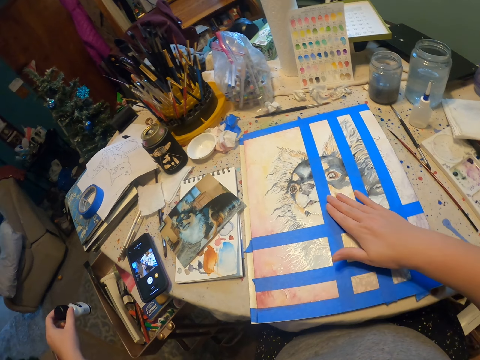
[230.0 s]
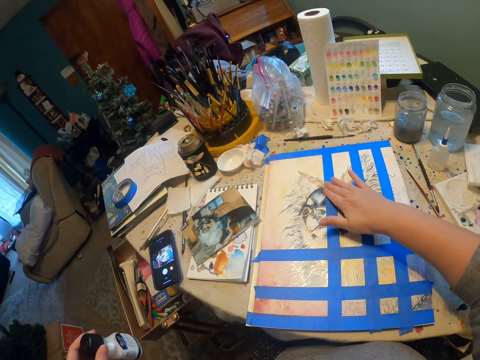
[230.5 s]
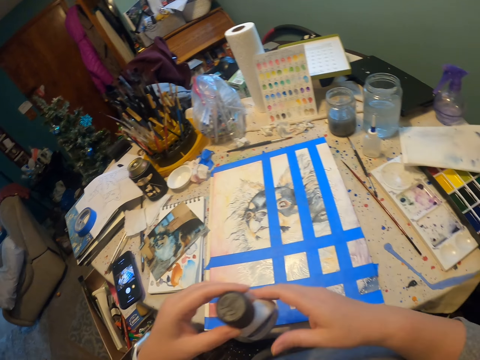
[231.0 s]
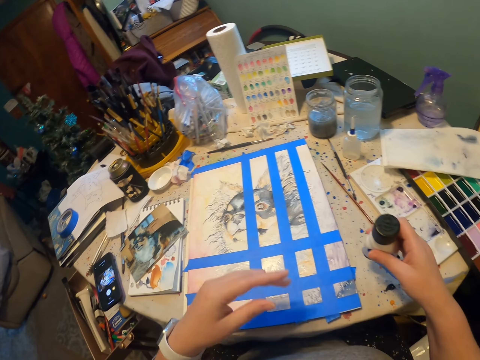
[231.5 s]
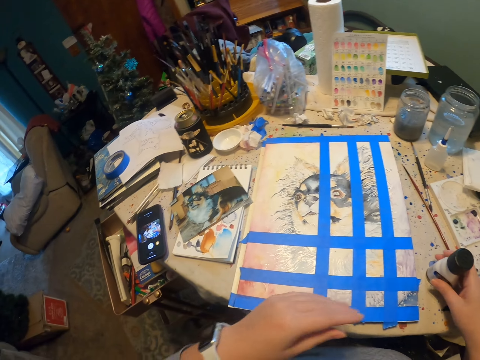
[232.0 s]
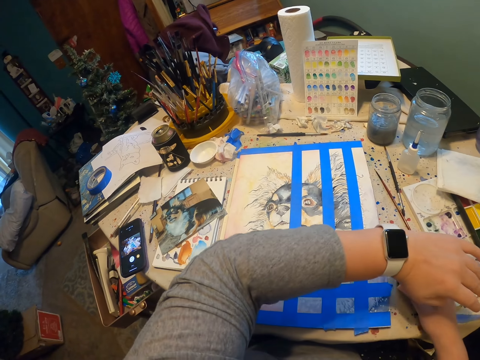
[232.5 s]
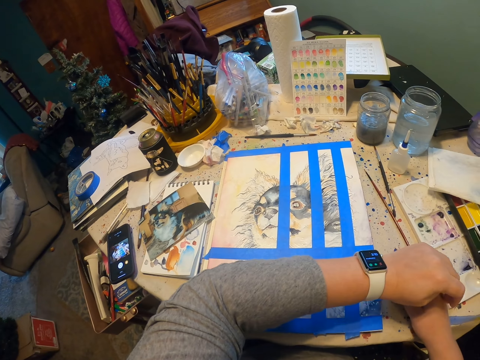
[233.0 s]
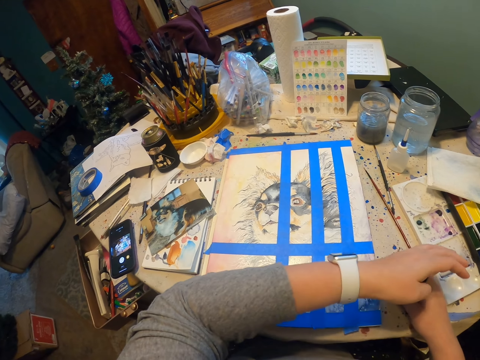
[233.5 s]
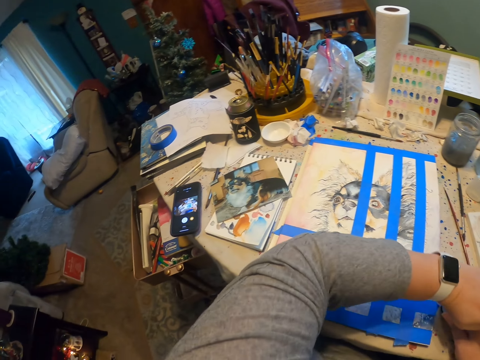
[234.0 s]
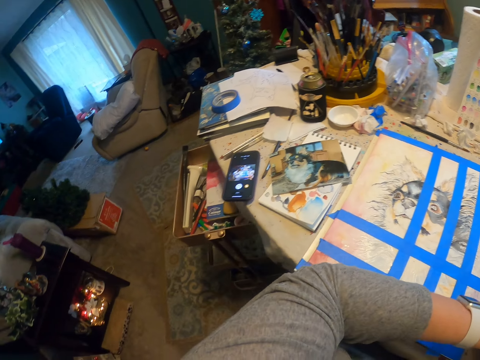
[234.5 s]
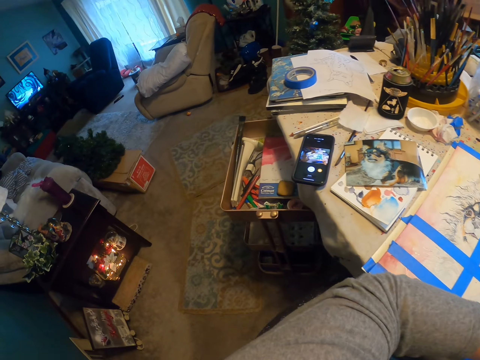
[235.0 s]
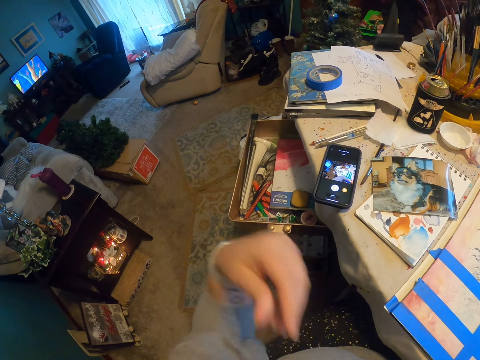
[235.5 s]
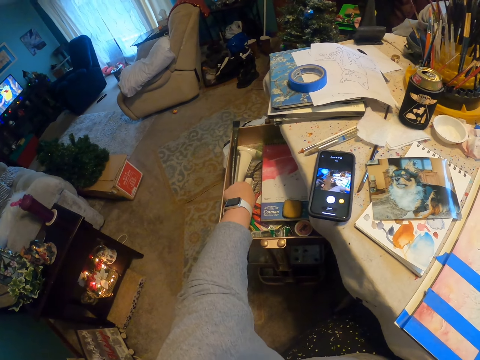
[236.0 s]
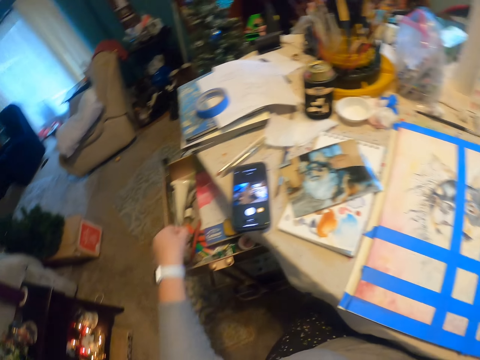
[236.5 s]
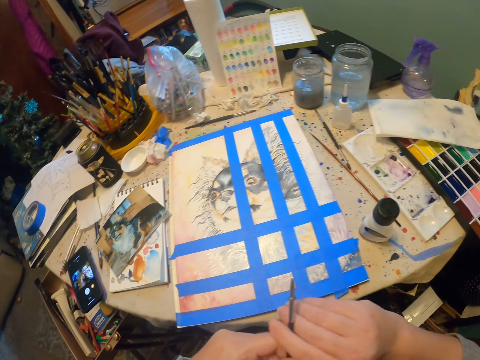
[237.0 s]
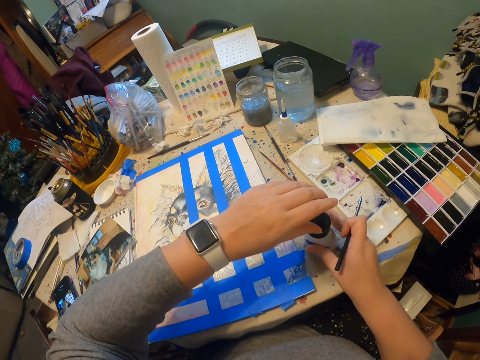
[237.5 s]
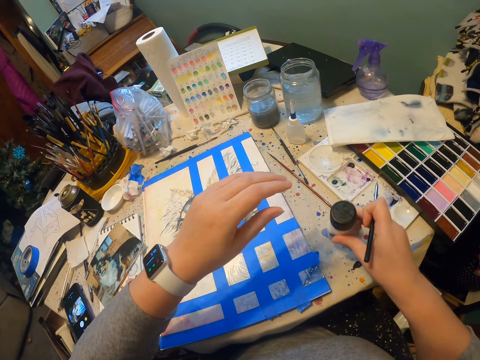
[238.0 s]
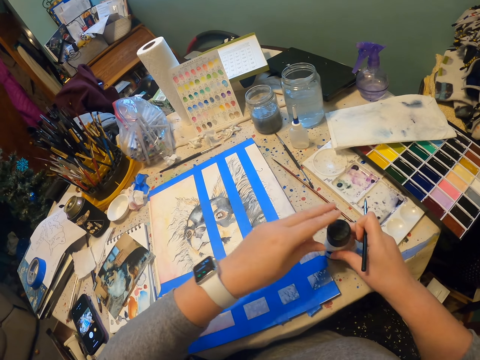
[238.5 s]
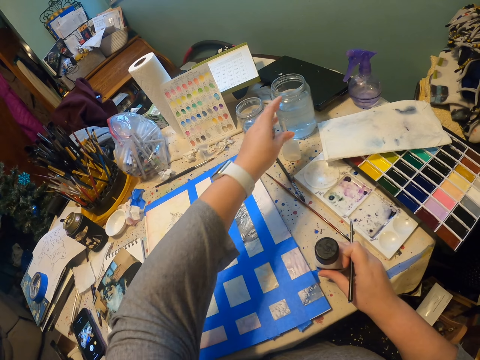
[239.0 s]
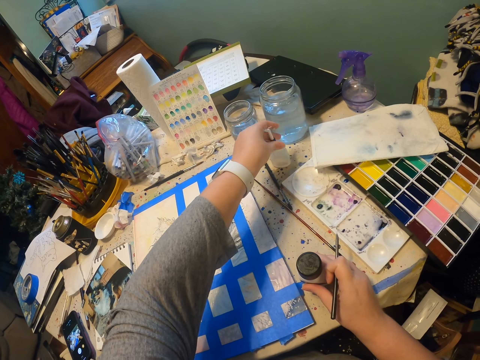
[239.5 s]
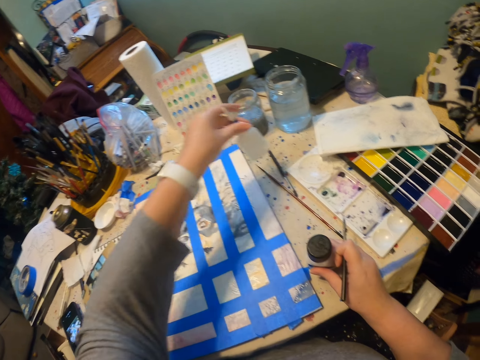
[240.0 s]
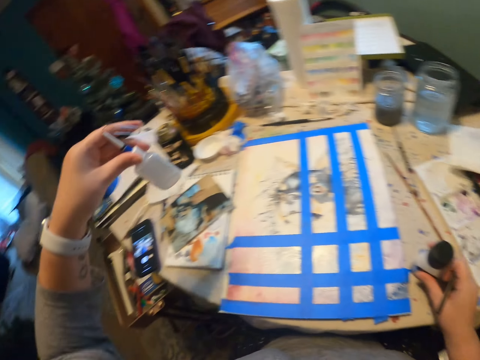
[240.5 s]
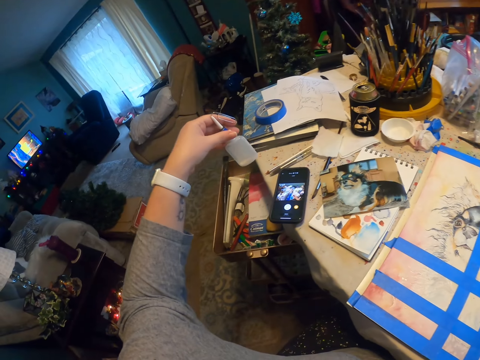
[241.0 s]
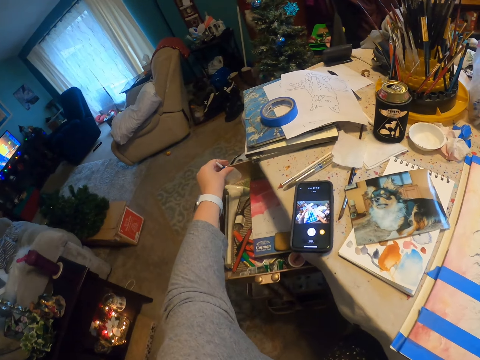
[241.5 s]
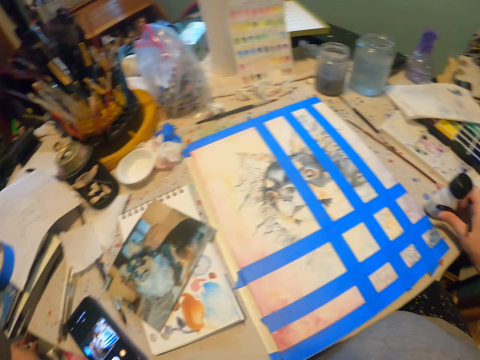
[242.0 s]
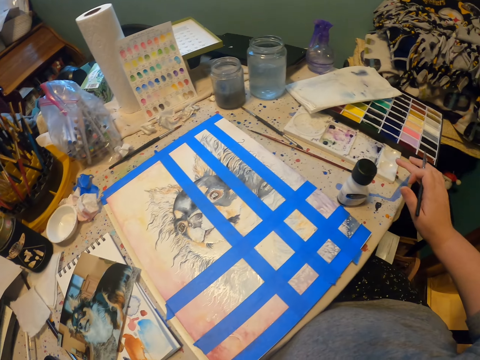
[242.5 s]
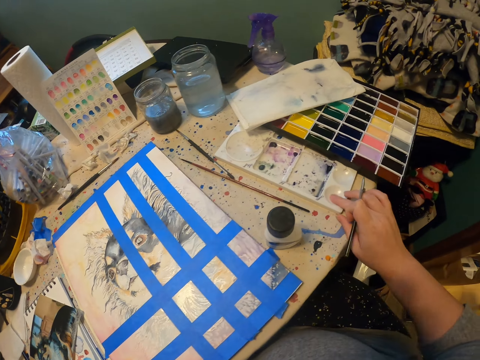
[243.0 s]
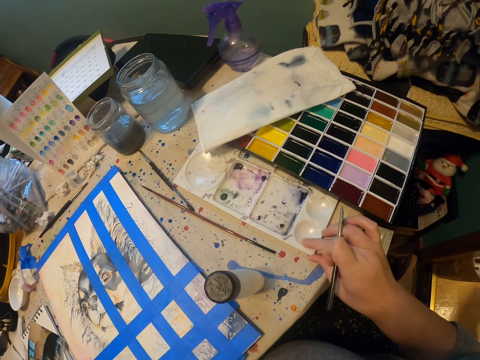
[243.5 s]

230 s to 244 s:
The camera wearer picks the ink bottle from the drawer with the left hand. They straighten the tape on the paint with the right hand. They record video. They slide their hands on the sellotape. They swap the bottle in their hands and drop the bottle in the right hand on the table. They raise the left hand. They open the bottle with the left hand. They look around. They pick a pen or painting from the drawer with the left hand. They swap the pen in their hands. They shake the ink bottle in the right hand. They sway the left hand. They pick up a glue bottle with the left hand. They look around. They place the glue bottle in the drawer. They look around.

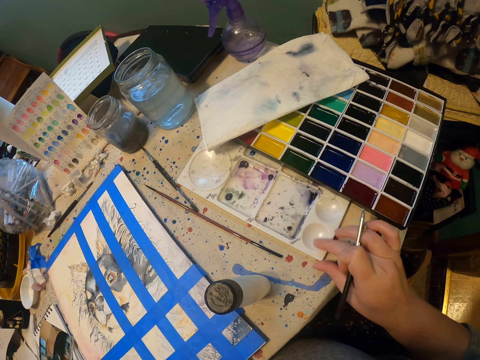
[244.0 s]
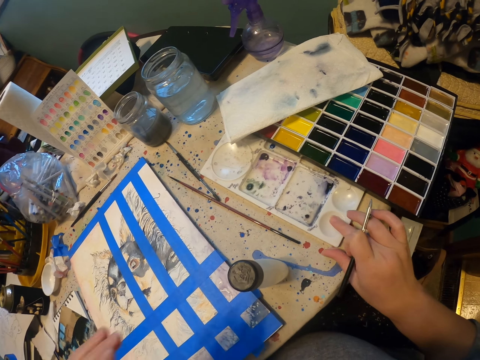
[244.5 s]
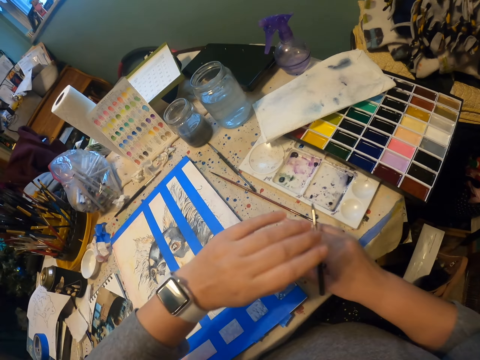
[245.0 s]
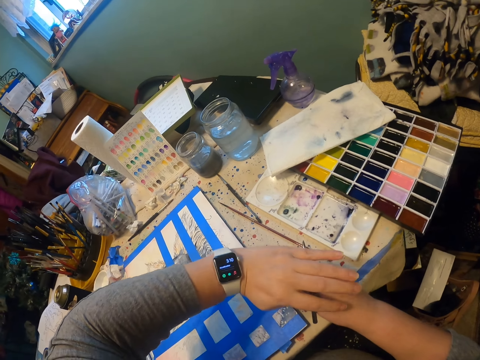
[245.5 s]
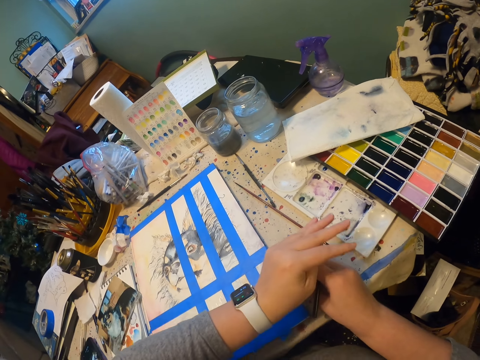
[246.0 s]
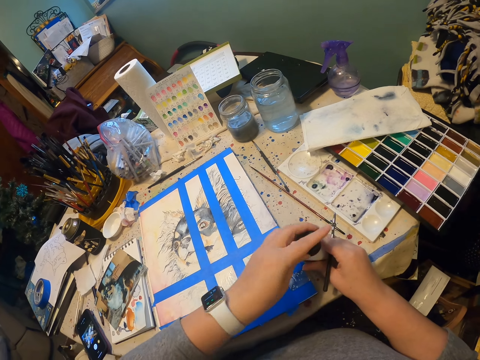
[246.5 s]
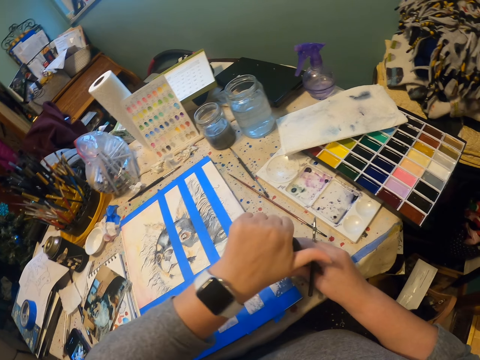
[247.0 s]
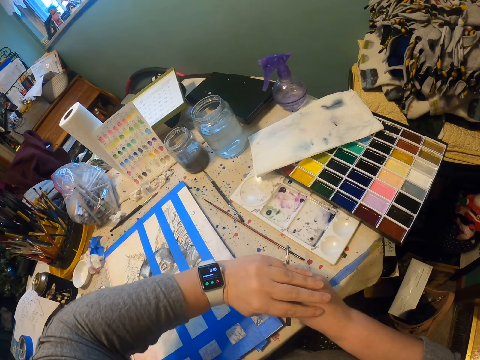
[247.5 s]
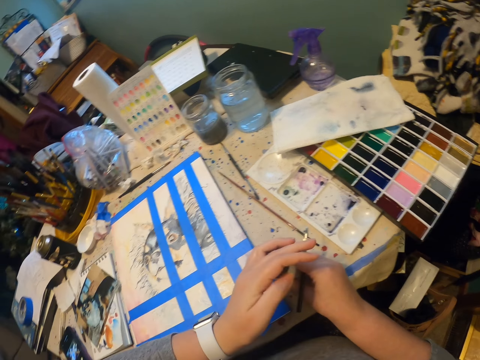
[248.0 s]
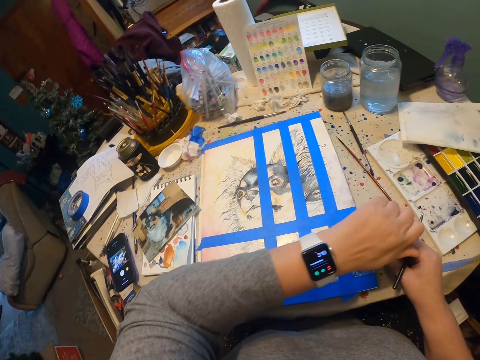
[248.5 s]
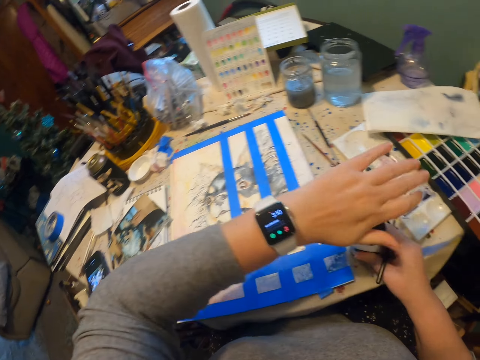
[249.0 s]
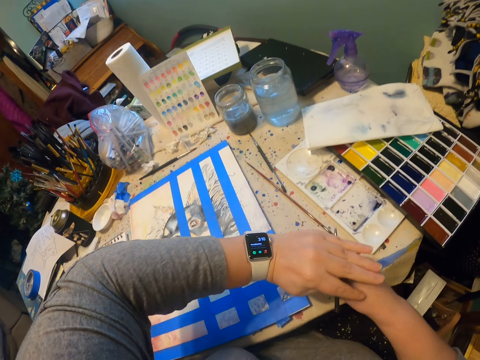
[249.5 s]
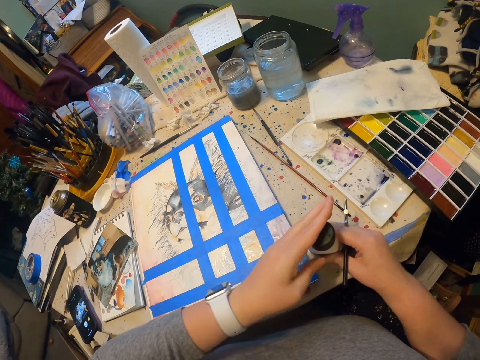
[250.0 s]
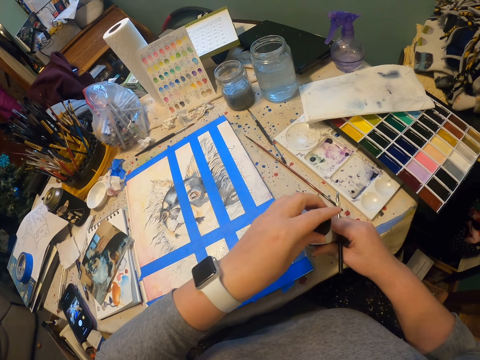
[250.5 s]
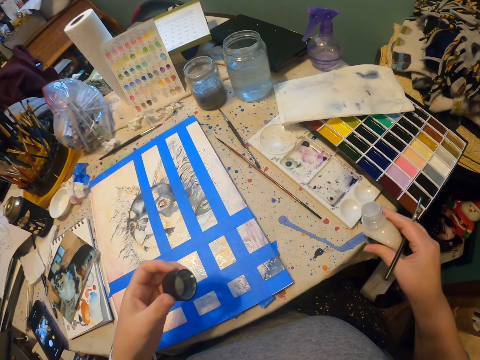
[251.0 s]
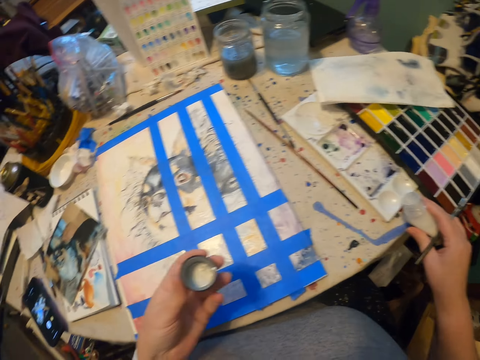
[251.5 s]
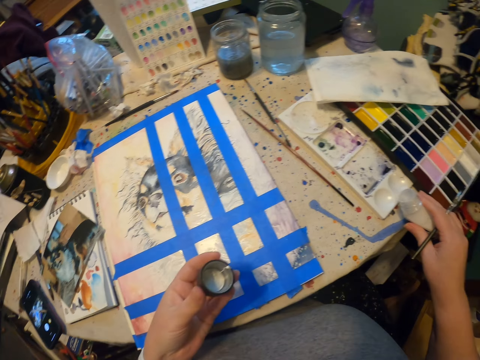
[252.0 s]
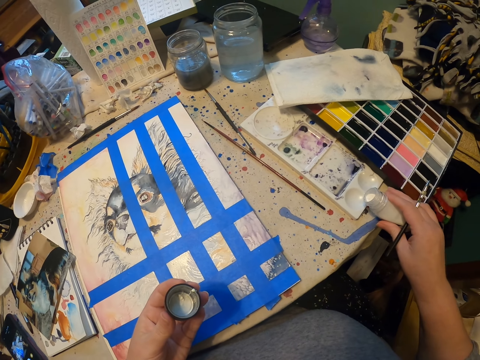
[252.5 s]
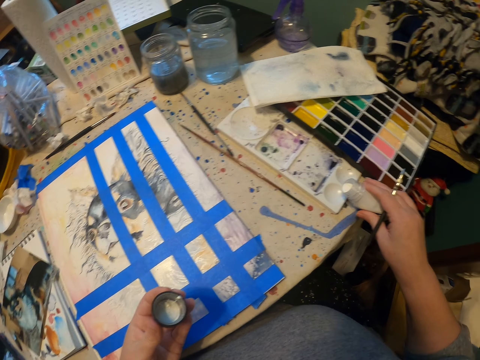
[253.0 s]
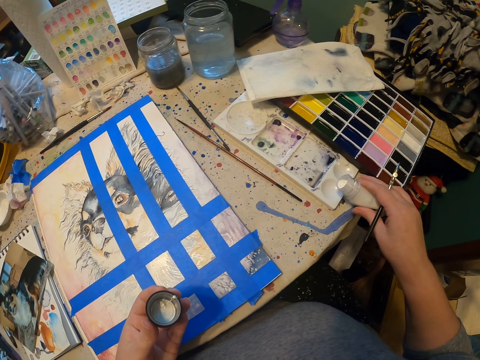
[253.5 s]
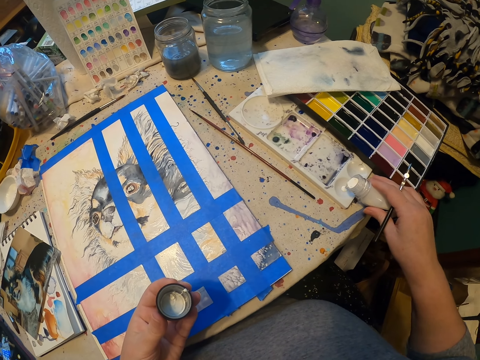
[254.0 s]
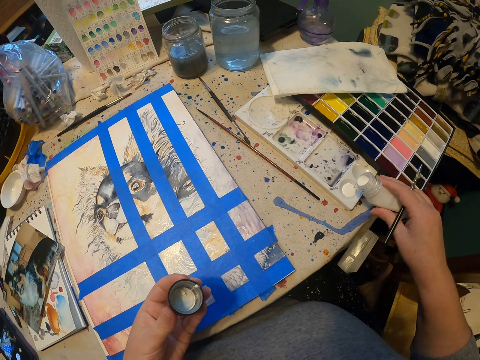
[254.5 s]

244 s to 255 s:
The camera wearer rubs a right hand finger in the paint box. They record video. They clean the ink plate with a finger. They open the bottle with the left hand. They open the ink bottle. They pour paint in the paint box.

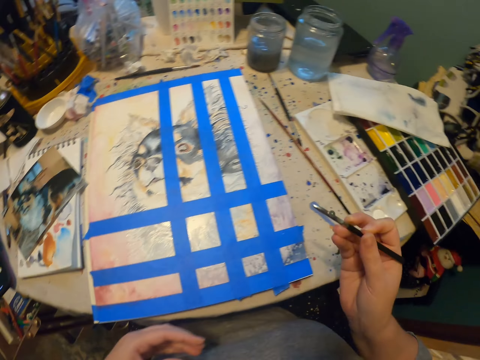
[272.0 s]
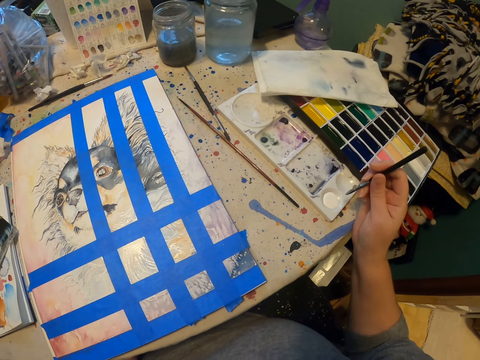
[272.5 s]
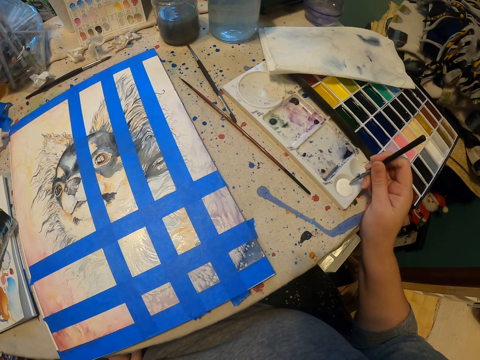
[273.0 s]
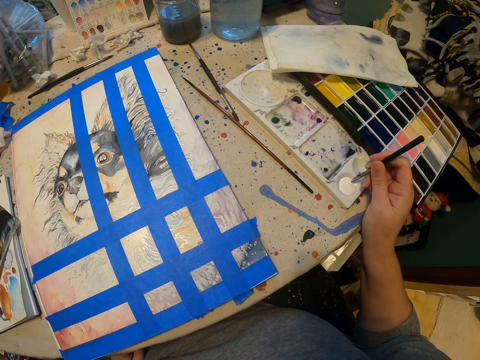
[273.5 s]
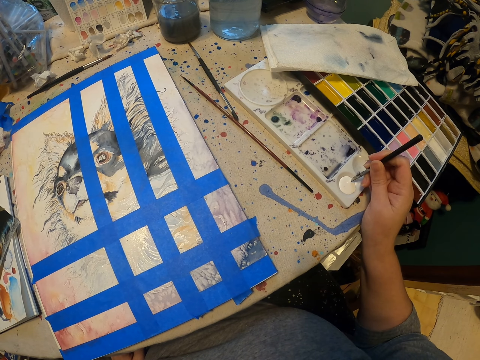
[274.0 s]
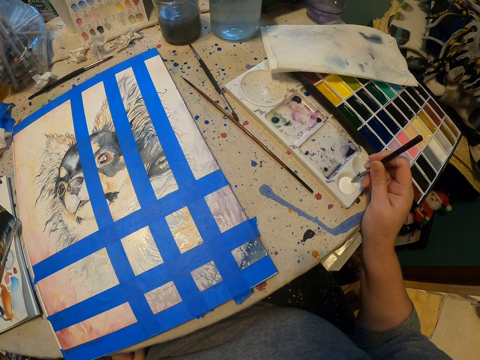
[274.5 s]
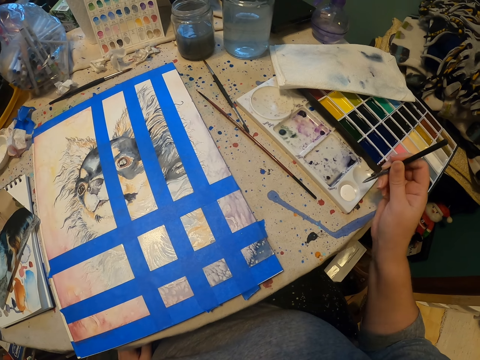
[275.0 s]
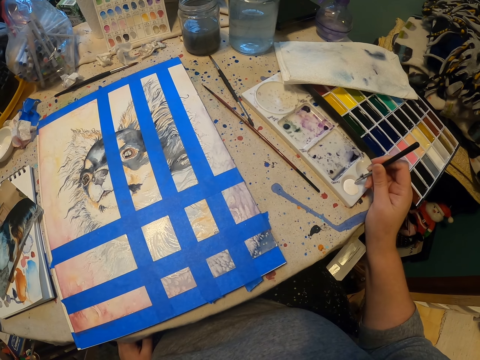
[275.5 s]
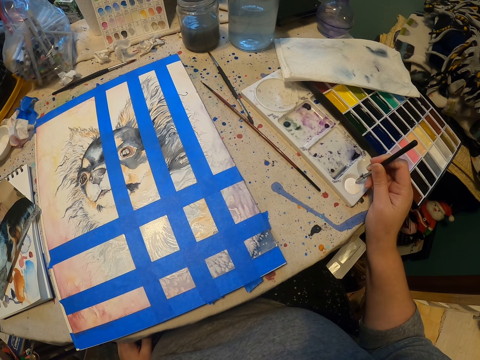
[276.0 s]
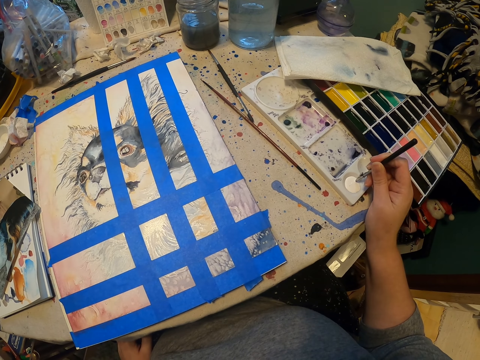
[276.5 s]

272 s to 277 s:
The camera wearer looks around. They record video. They adjust the pen paint. They dip the pen in the right hand in paint.
